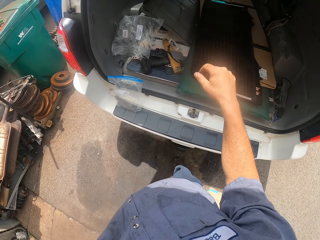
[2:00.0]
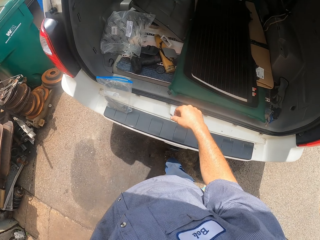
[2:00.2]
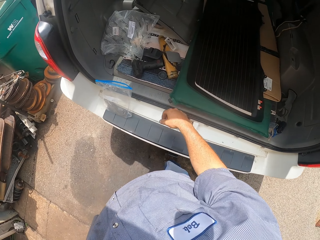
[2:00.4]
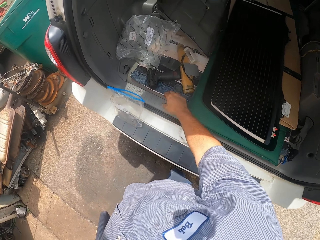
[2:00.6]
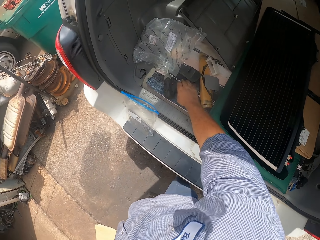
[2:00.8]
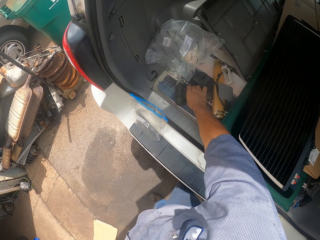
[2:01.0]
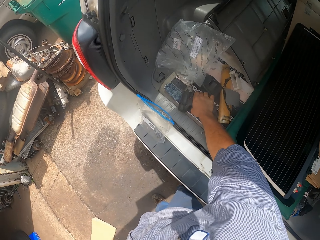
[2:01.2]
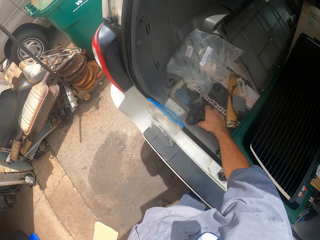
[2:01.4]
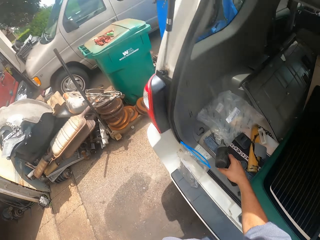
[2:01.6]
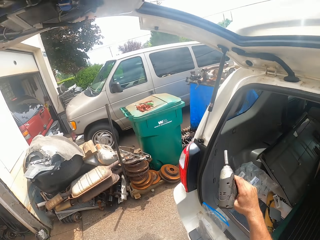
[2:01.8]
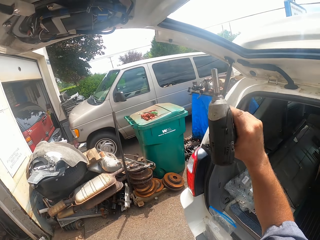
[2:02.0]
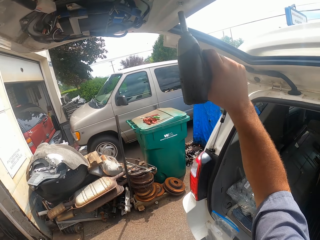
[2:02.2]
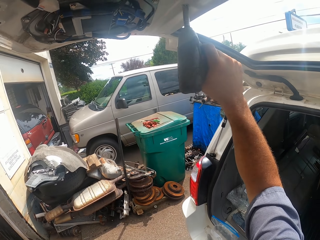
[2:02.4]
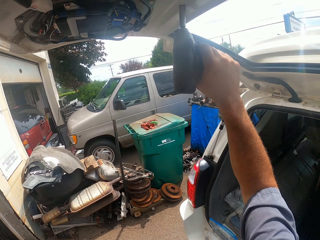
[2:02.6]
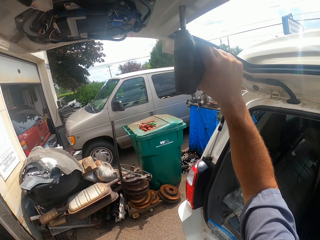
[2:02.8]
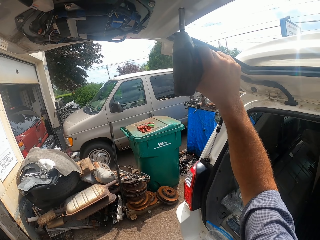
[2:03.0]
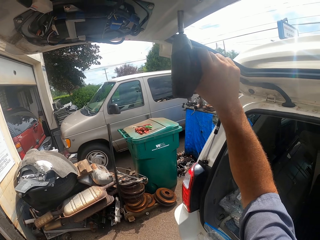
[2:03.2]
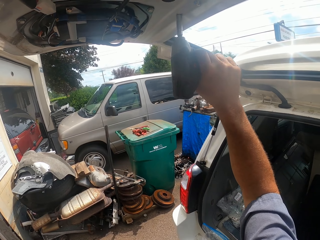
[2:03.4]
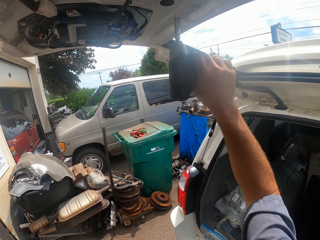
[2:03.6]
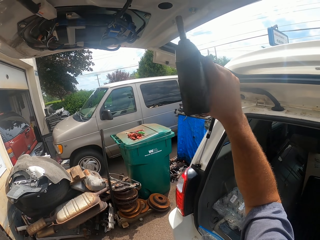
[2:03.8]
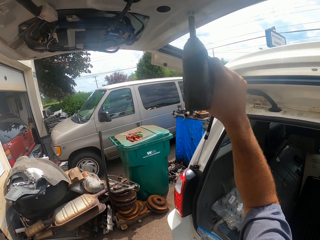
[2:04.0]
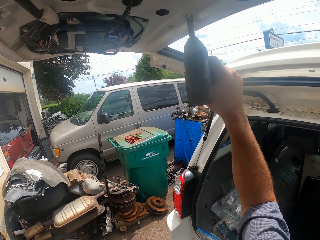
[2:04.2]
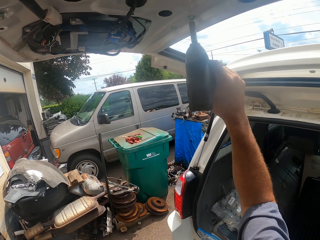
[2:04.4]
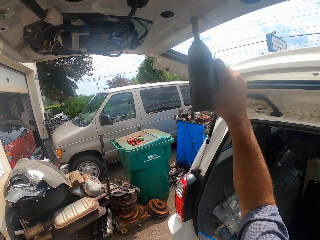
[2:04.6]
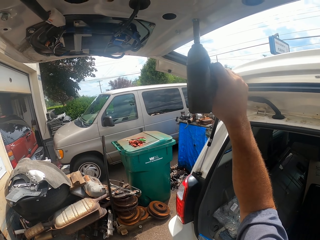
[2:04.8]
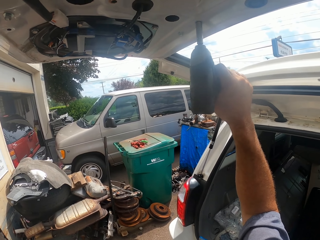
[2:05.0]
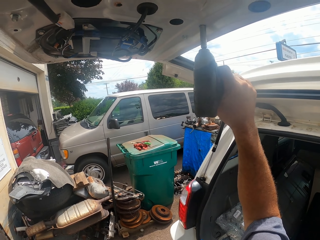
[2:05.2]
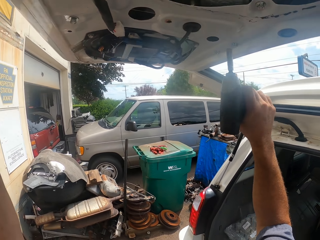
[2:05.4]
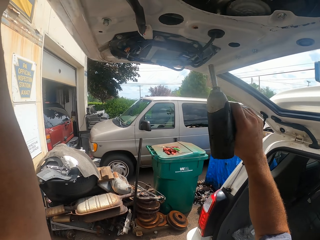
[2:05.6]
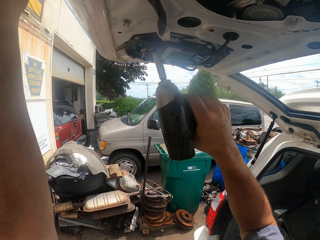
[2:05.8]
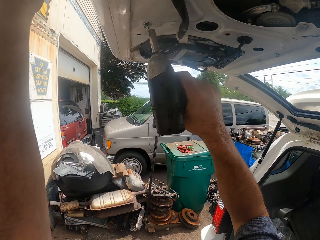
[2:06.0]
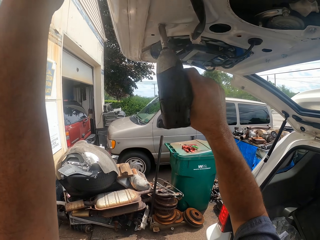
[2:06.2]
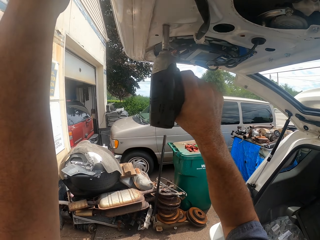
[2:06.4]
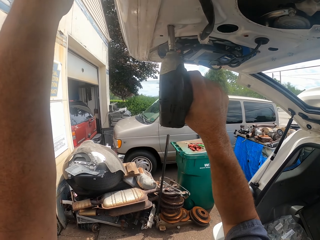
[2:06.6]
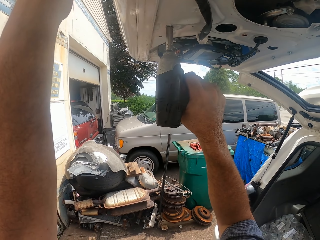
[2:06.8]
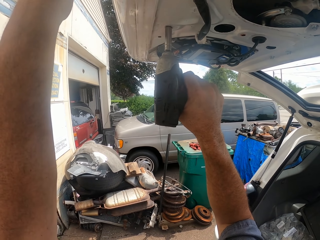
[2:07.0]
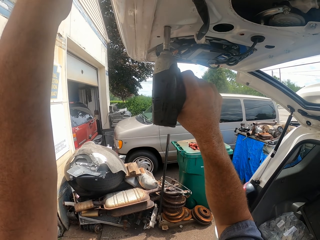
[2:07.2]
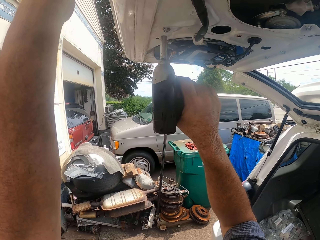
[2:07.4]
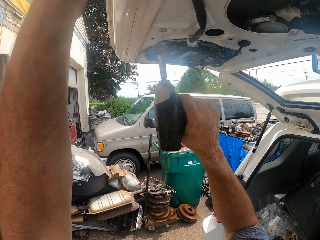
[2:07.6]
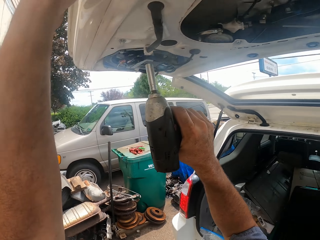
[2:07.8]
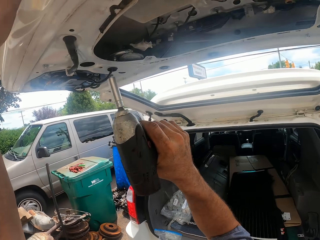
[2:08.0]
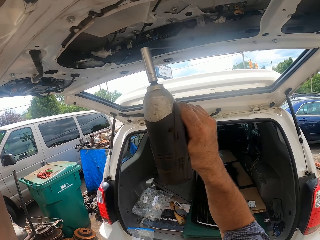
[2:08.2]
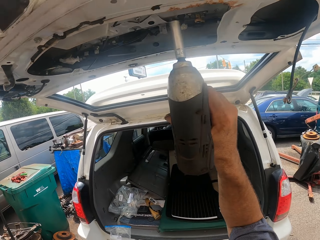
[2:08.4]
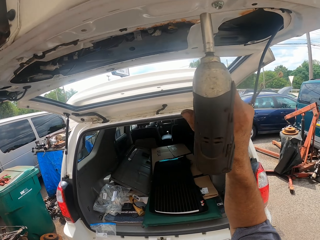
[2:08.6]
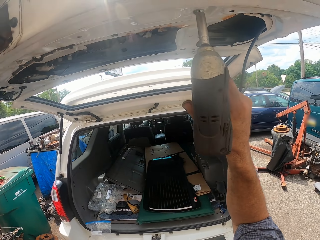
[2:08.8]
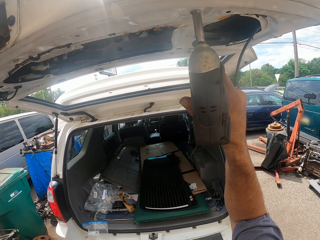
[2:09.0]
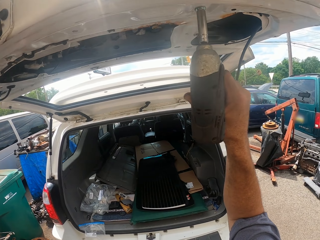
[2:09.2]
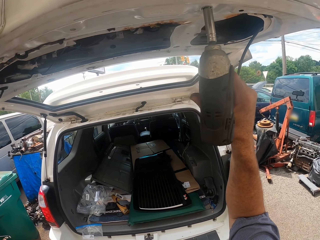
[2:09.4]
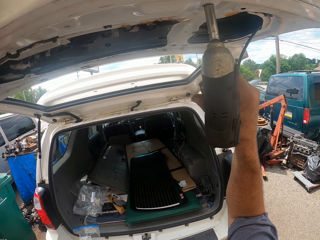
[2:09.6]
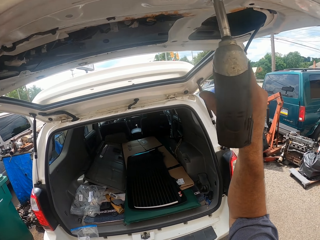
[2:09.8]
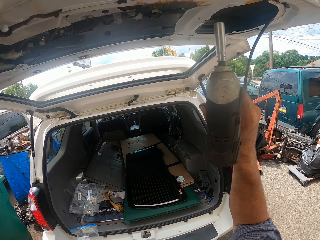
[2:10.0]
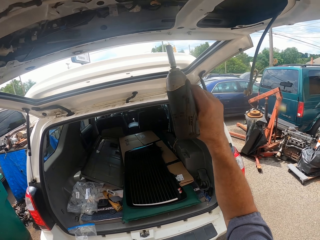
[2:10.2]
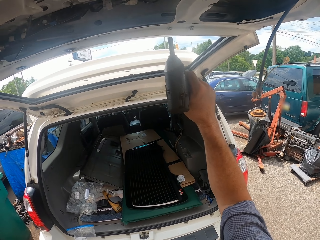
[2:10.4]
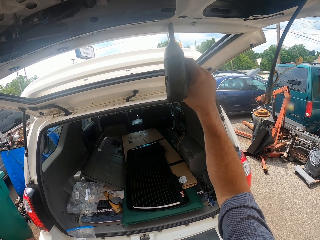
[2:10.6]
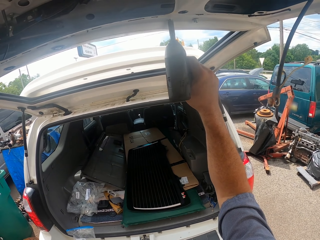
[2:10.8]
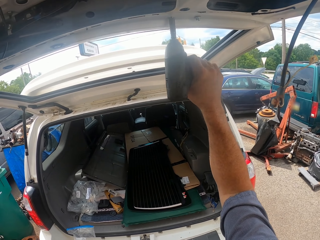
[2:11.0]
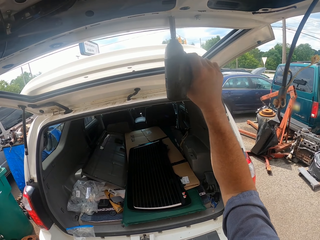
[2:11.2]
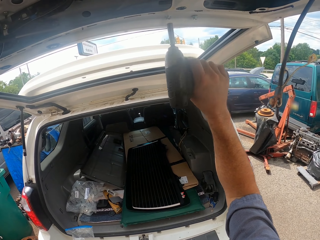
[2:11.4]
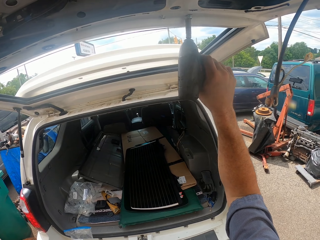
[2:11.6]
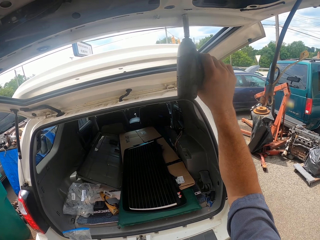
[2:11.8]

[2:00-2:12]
The camera wearer grabs a drill. They tighten a nut. They tighten the nut repeatedly.

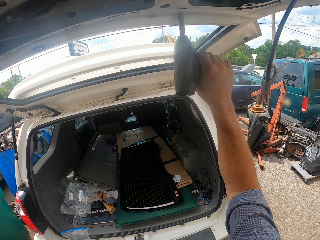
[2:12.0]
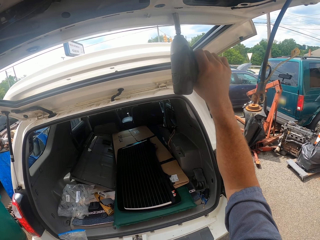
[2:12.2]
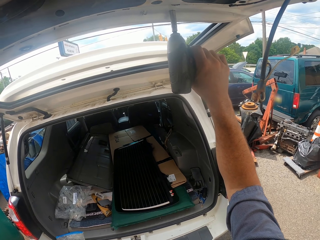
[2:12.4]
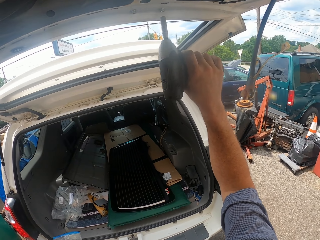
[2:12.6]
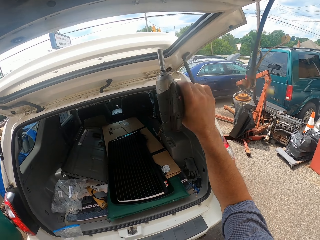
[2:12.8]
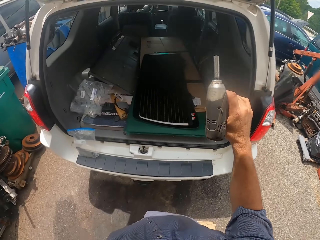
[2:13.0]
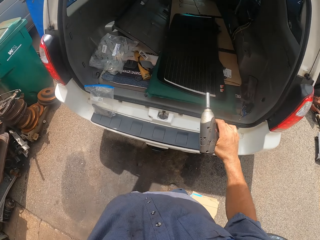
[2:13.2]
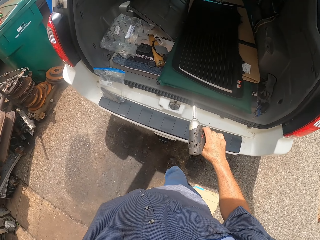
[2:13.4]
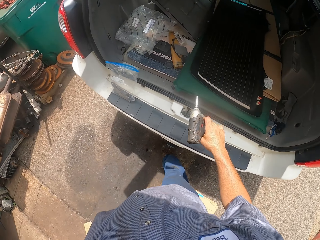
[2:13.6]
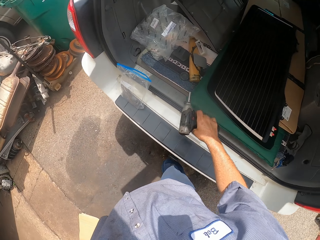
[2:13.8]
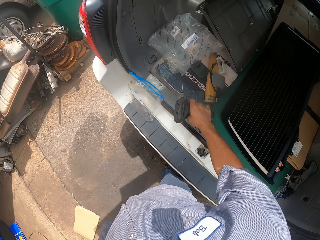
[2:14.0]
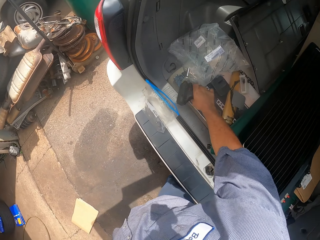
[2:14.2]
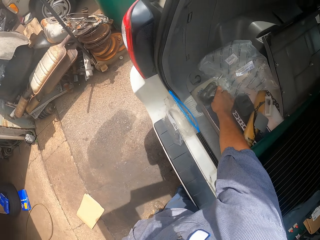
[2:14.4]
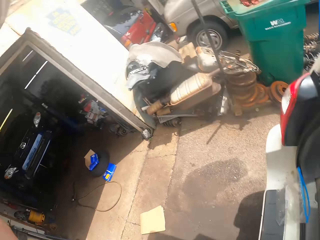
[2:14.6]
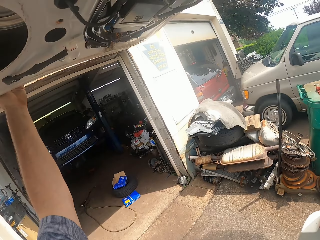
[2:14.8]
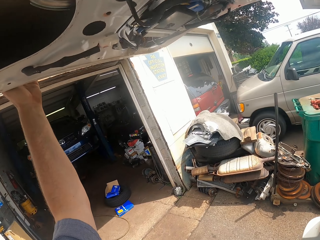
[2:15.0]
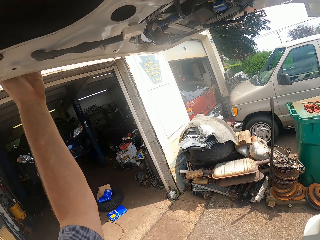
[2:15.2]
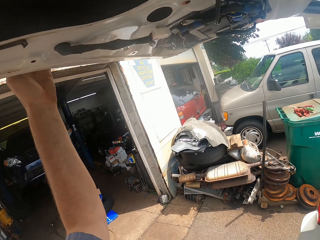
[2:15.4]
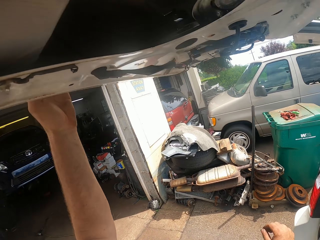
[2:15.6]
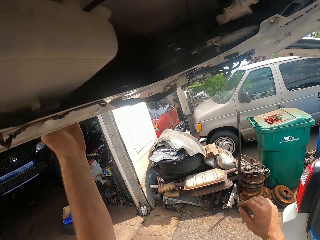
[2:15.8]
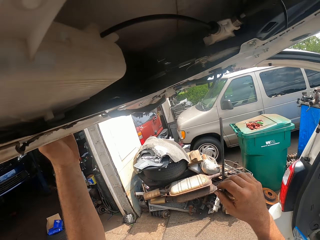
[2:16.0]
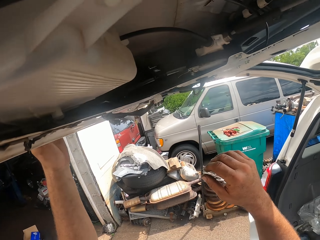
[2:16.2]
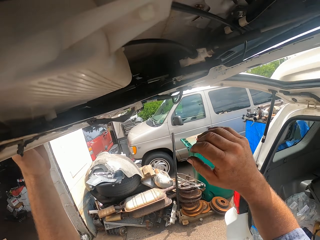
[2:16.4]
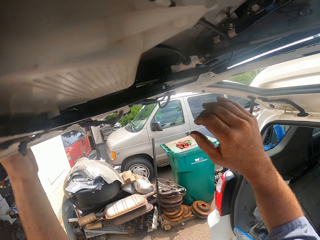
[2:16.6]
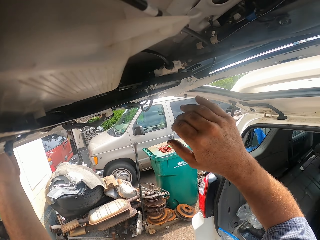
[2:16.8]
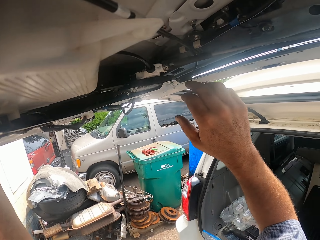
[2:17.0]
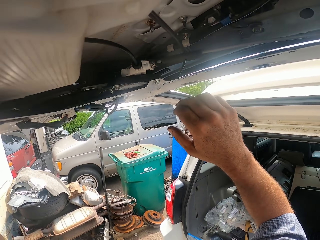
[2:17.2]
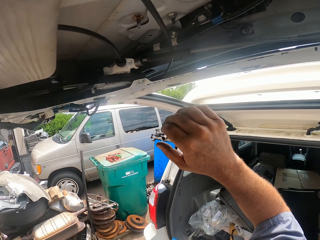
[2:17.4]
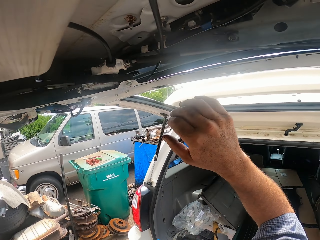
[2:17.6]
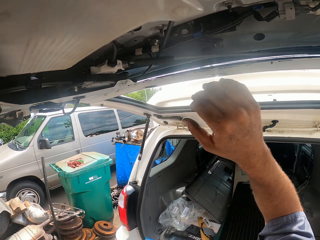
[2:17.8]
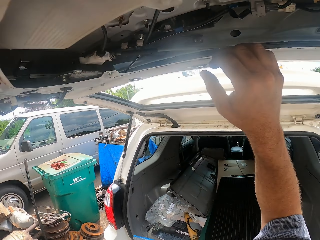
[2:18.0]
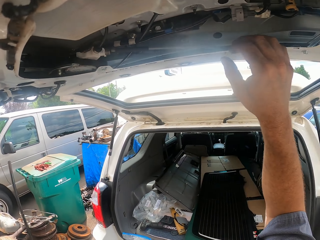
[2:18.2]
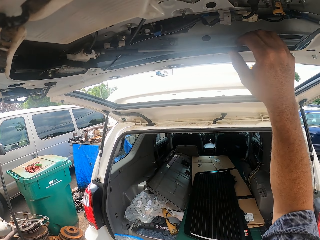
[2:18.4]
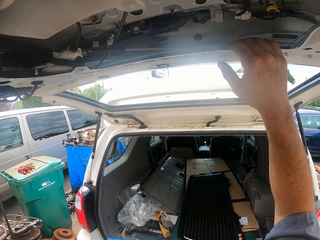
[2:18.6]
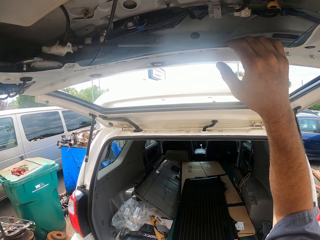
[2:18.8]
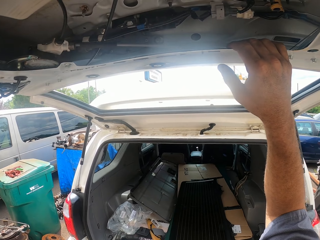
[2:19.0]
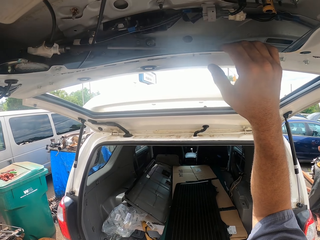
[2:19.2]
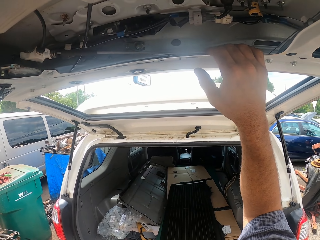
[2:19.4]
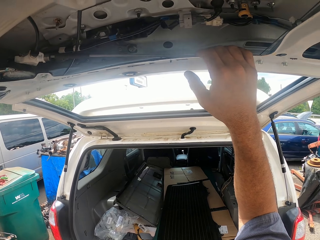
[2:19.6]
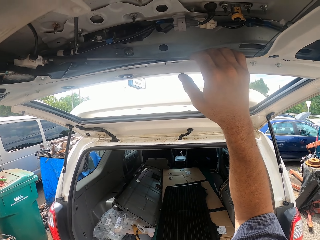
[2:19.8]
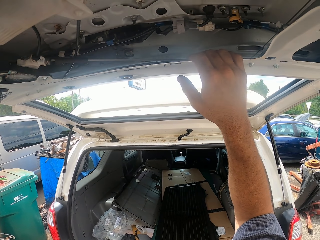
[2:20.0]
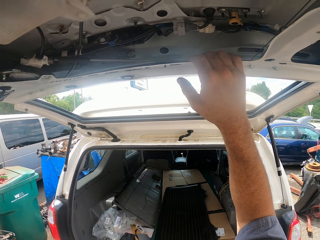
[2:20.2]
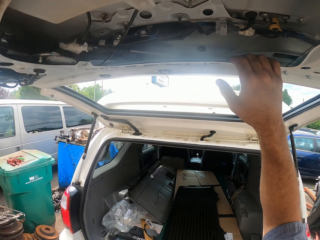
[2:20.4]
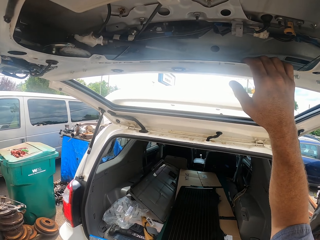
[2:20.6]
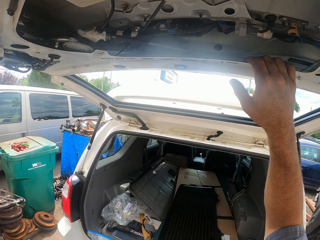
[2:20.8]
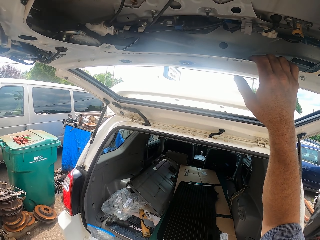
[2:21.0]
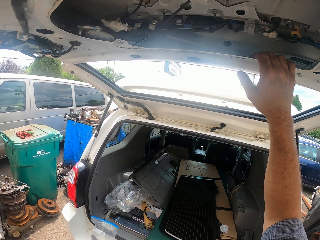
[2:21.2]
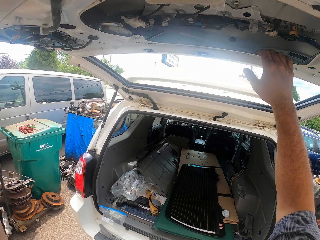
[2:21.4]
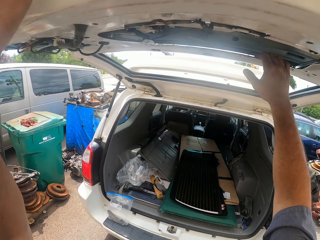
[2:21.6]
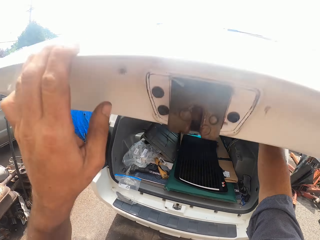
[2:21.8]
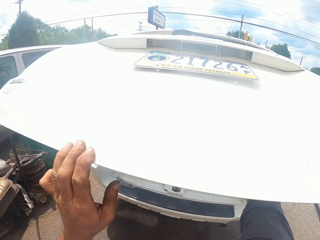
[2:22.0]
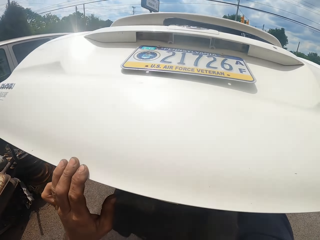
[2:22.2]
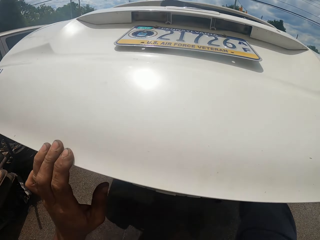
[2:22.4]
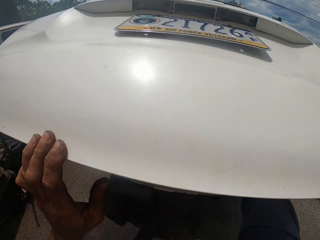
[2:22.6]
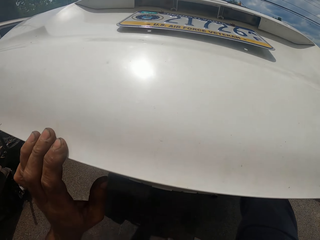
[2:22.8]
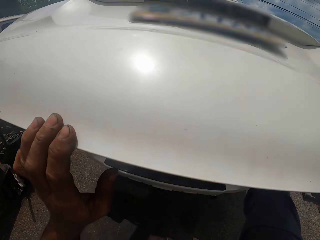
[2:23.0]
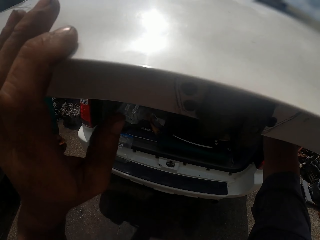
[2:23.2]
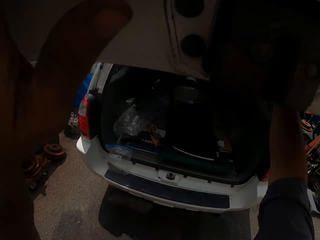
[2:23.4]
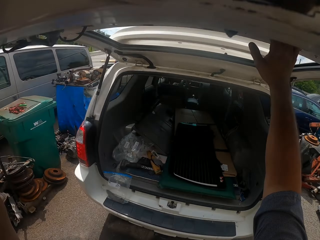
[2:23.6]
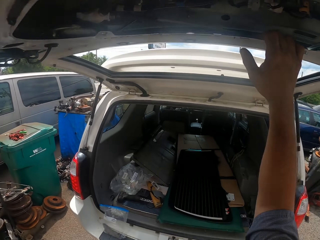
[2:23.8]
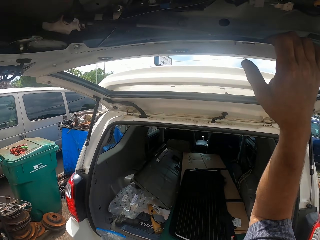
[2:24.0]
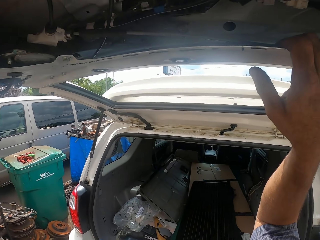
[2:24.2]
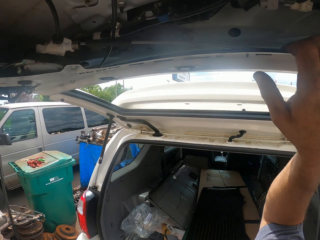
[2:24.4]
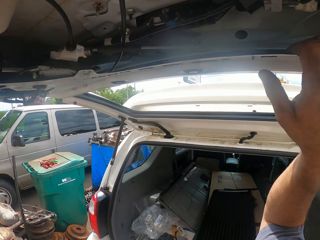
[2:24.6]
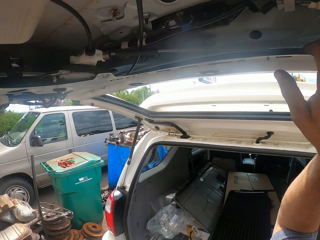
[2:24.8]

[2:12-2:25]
The camera wearer tightens the nut. They place the drill down. They raise an arm. They adjust the trunk lid. They lower the trunk lid. They lift the trunk lid.
